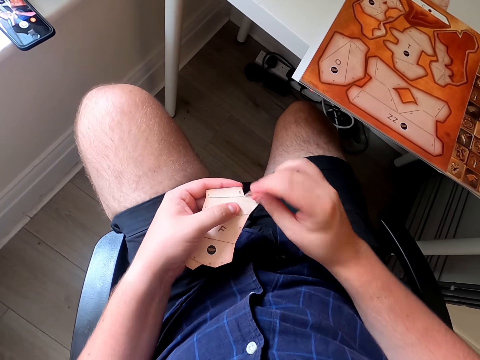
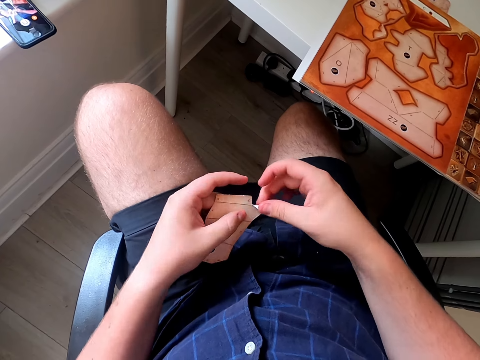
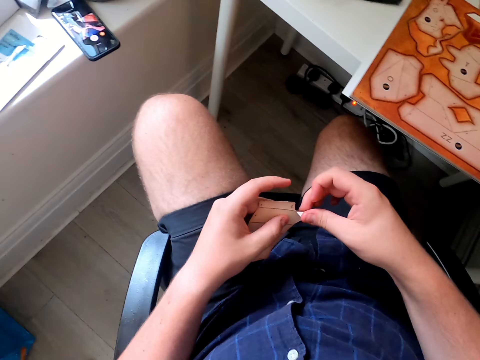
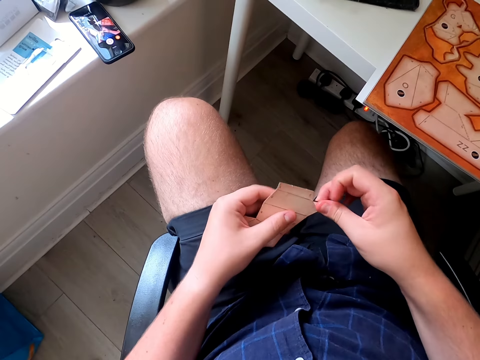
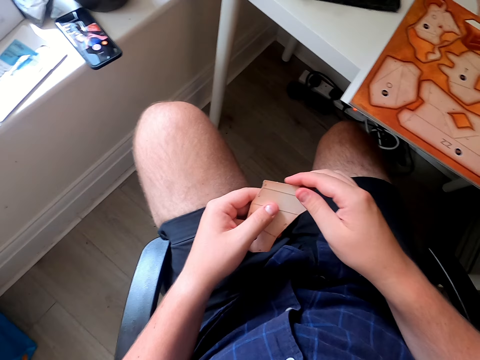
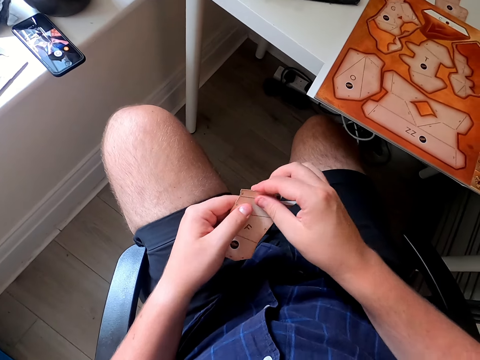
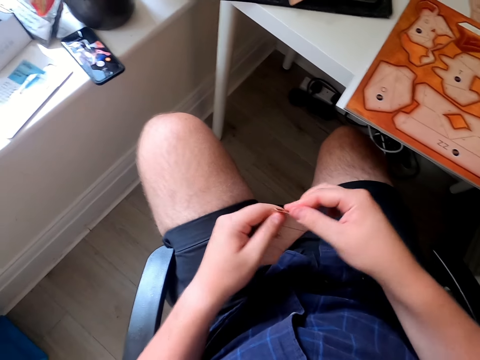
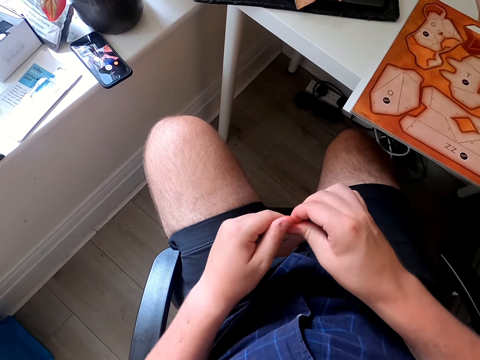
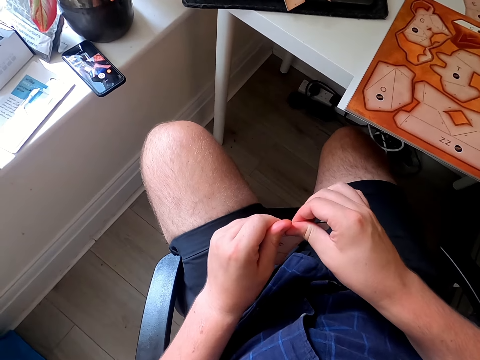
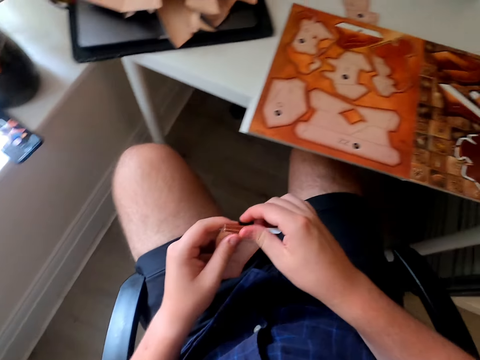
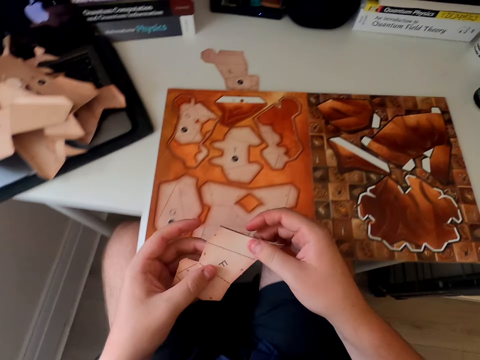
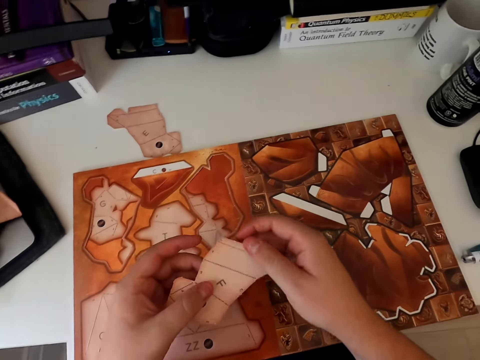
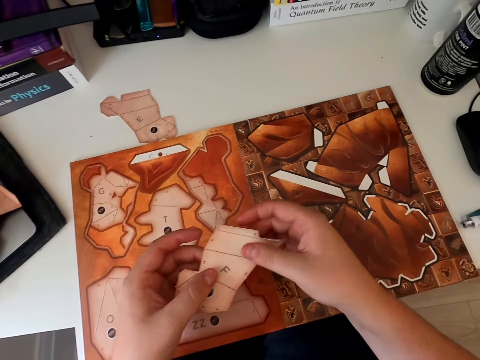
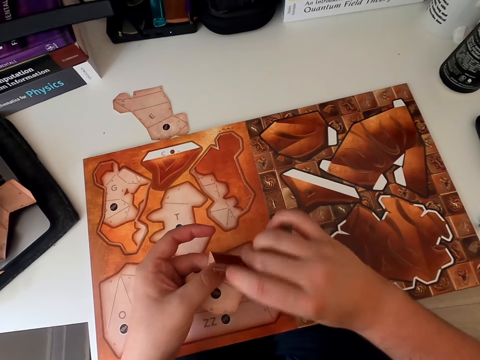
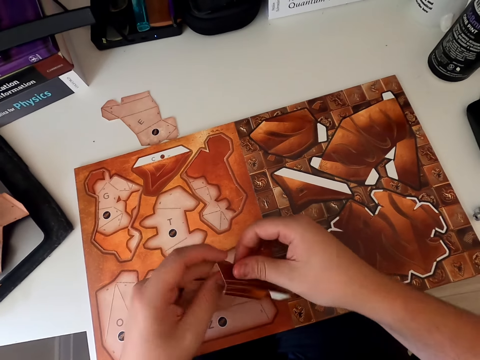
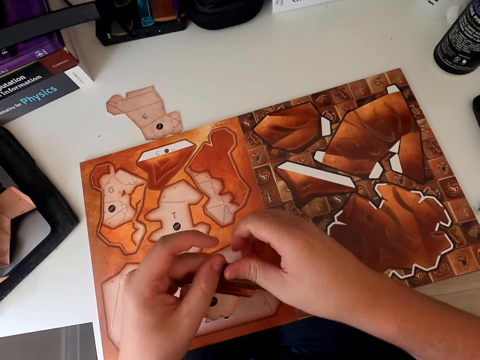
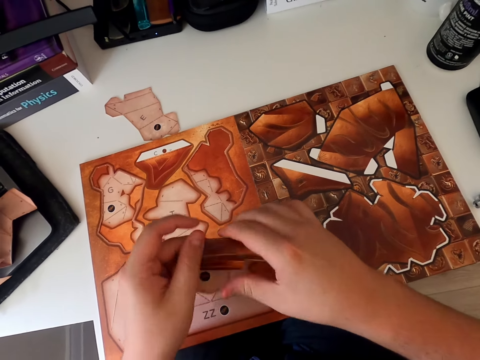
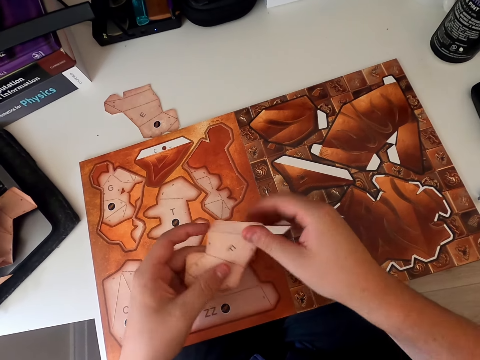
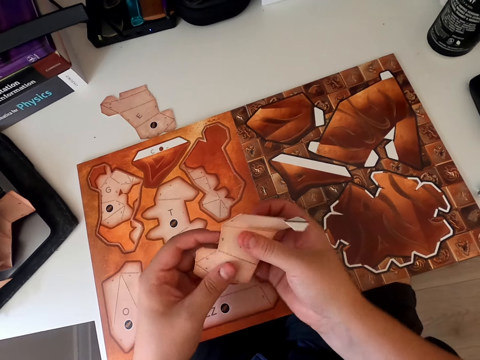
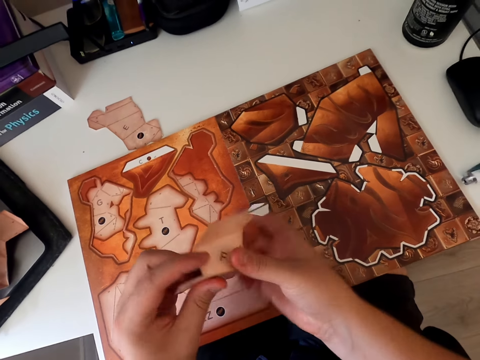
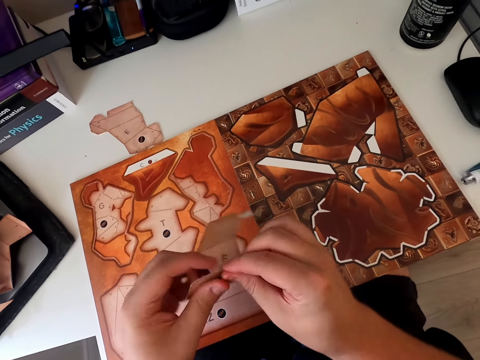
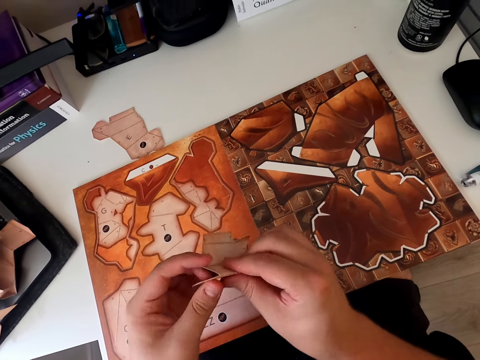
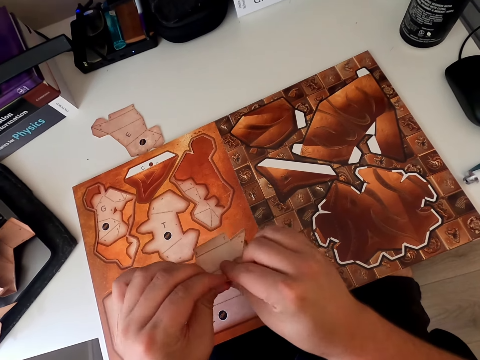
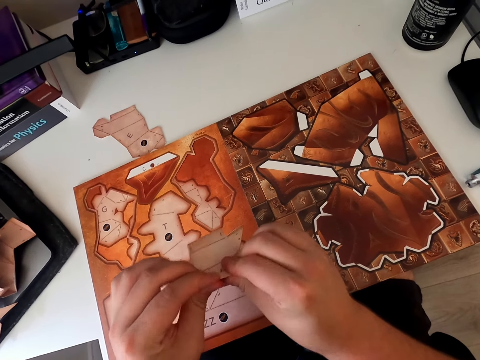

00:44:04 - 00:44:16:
The camera wearer folds the paper craft. They fold the paper craft again. They turn around. They fold the paper craft. They fold the paper craft again.

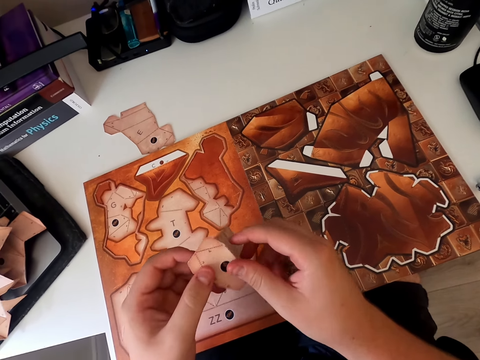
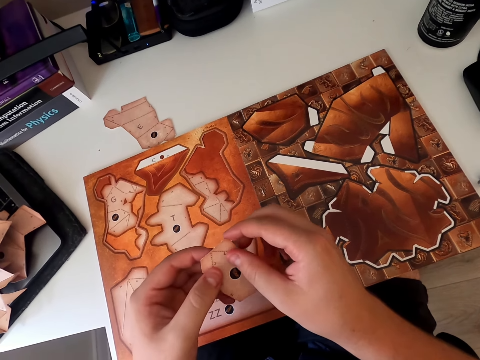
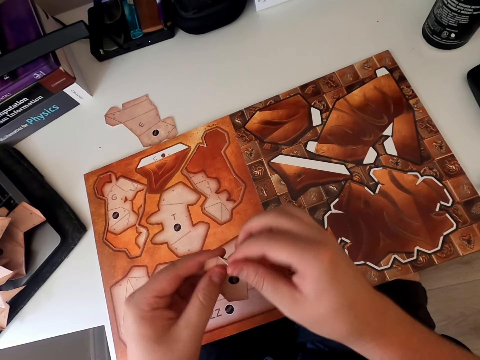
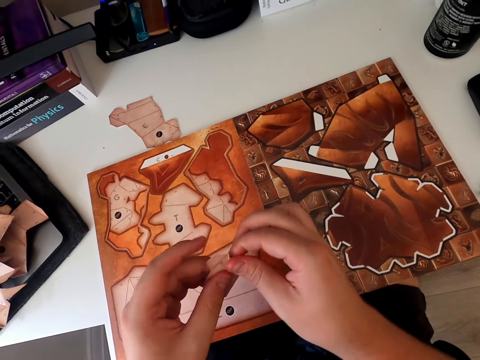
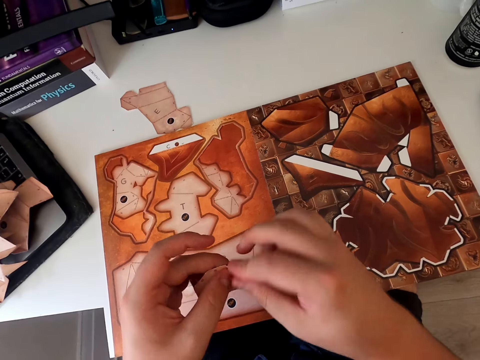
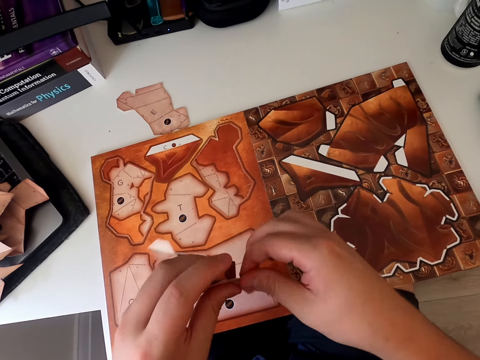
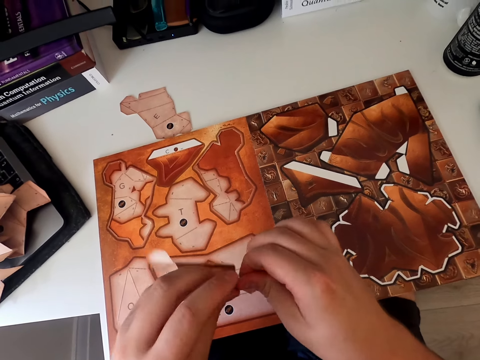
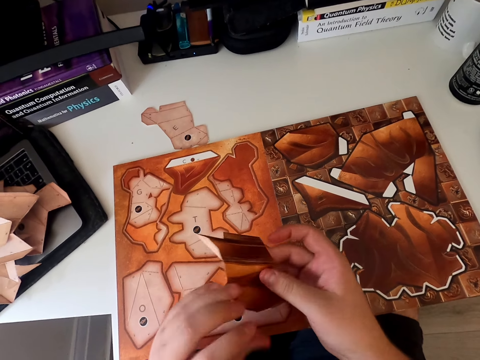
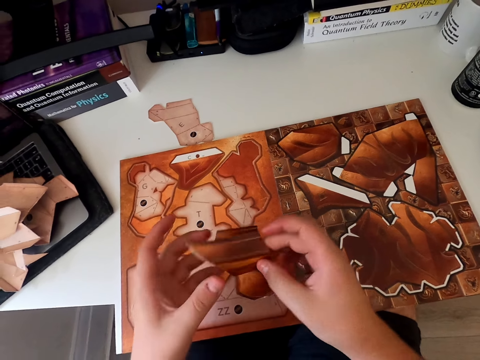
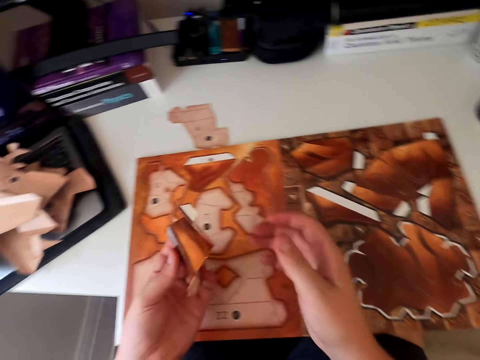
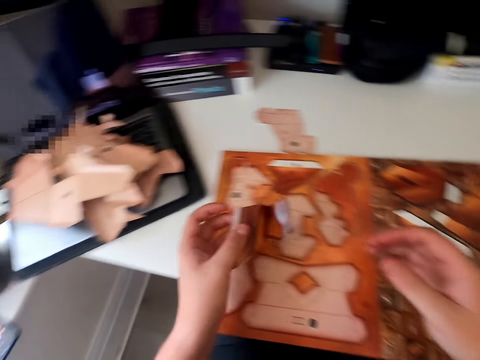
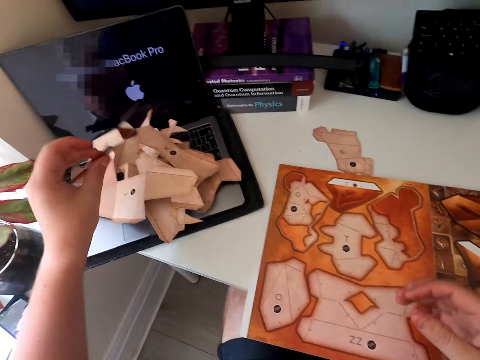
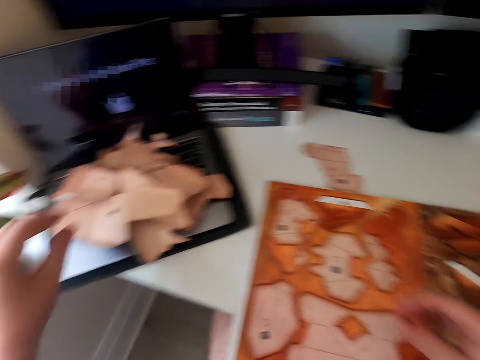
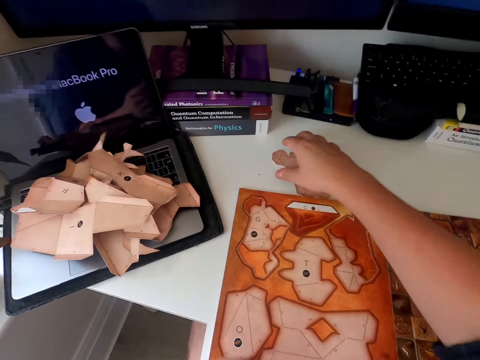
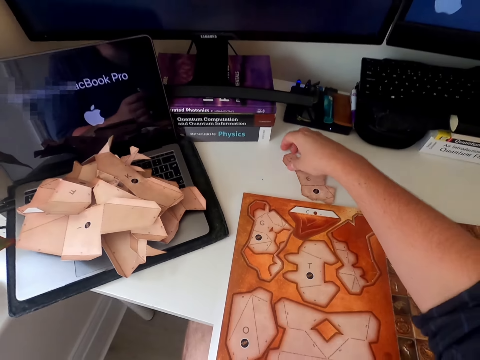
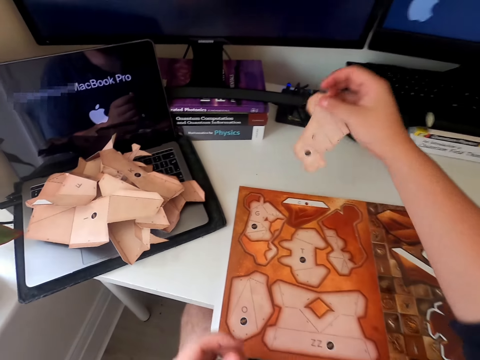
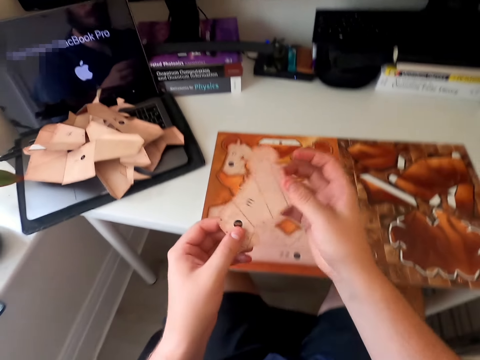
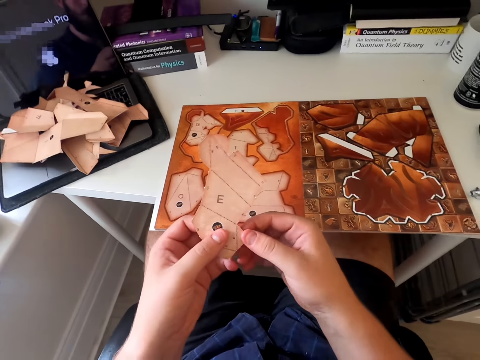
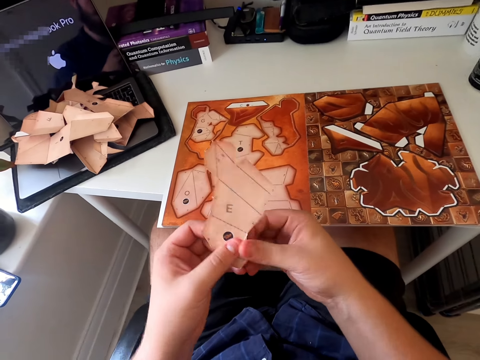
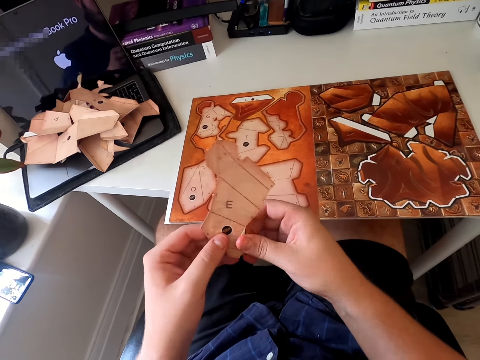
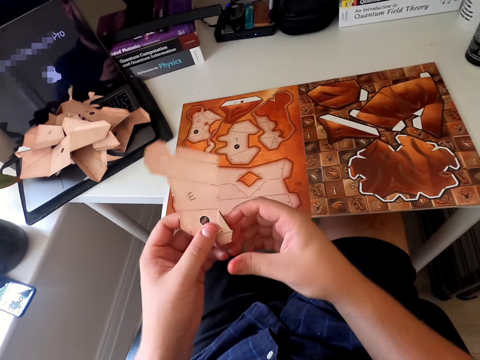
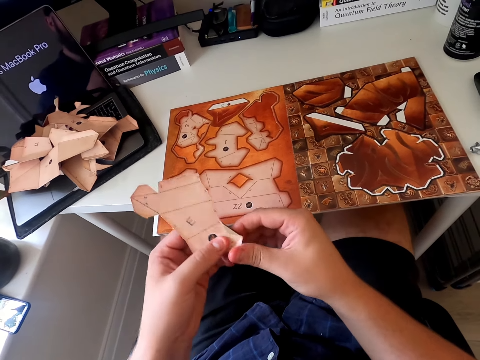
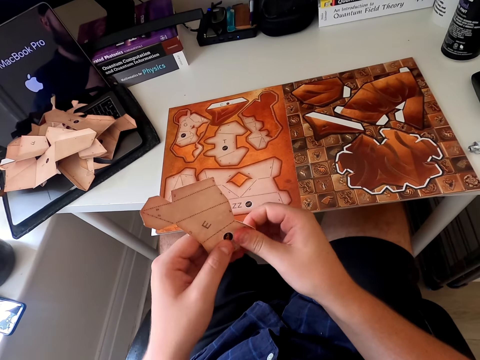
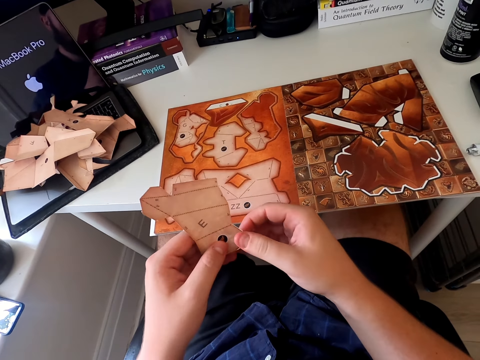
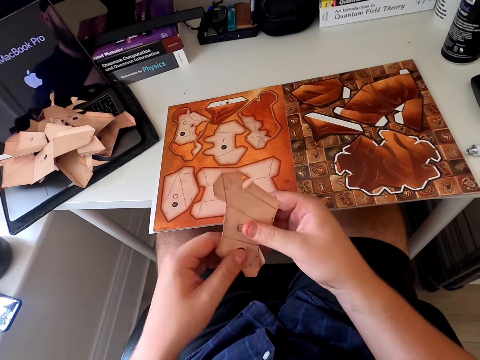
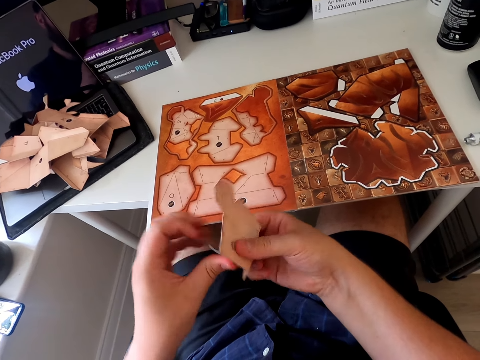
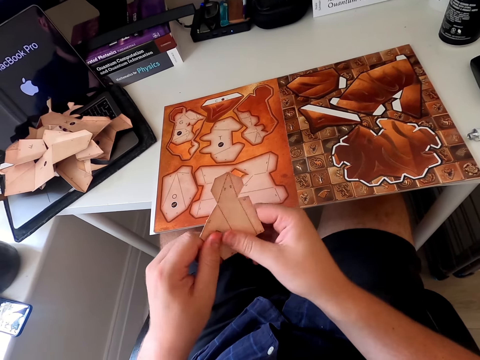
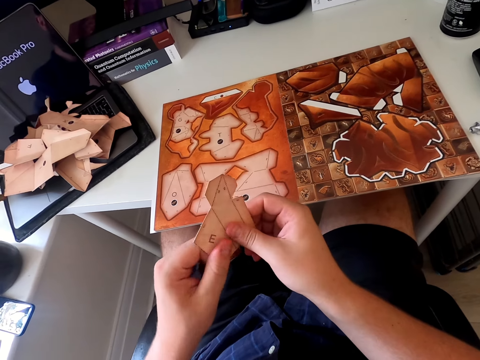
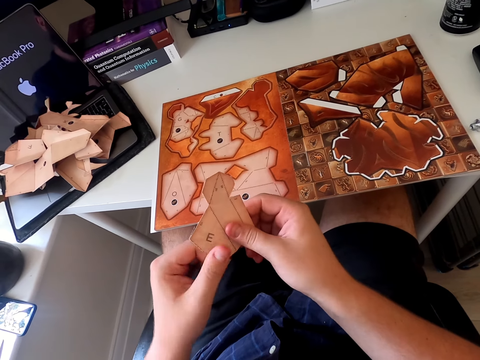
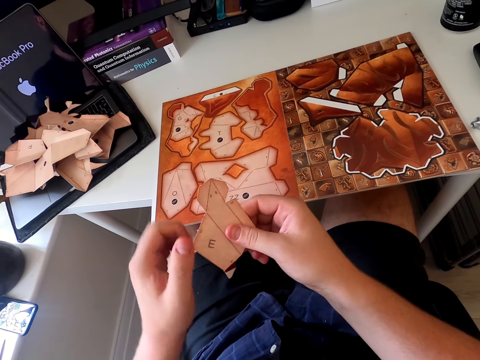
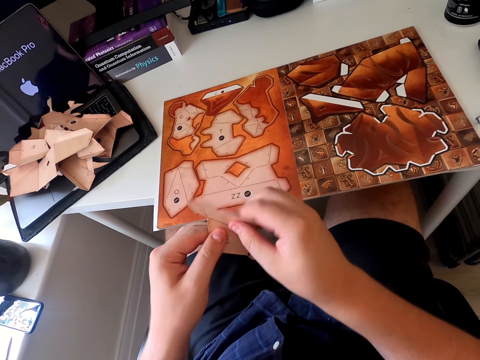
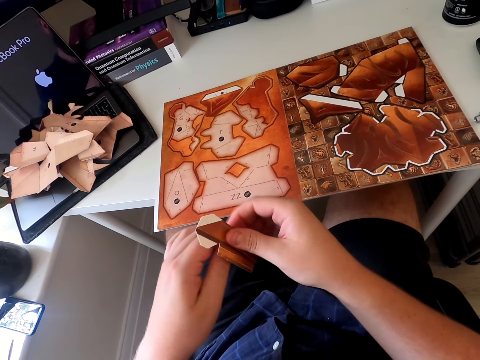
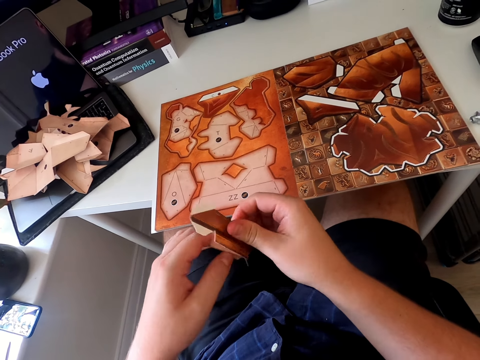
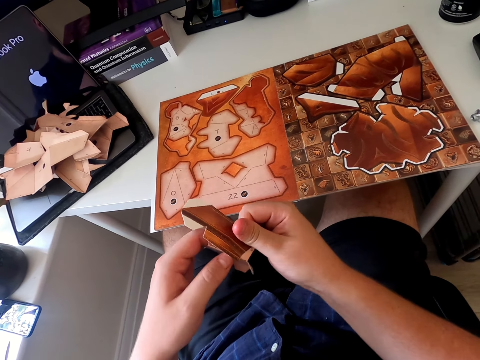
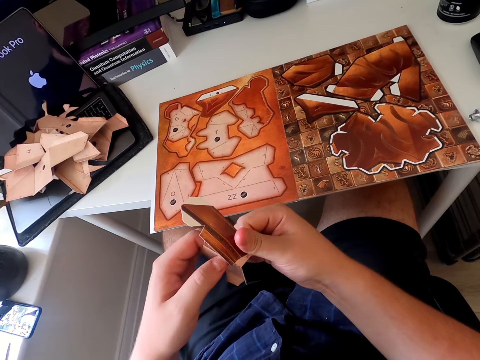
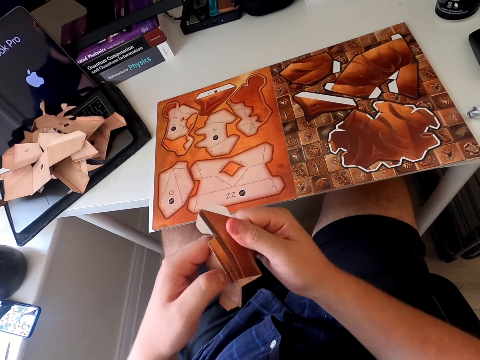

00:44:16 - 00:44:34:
The camera wearer folds the paper craft. They fold the paper craft again. They put the paper on the laptop. They pick up the paper from the table. They fold the paper craft repeatedly.
